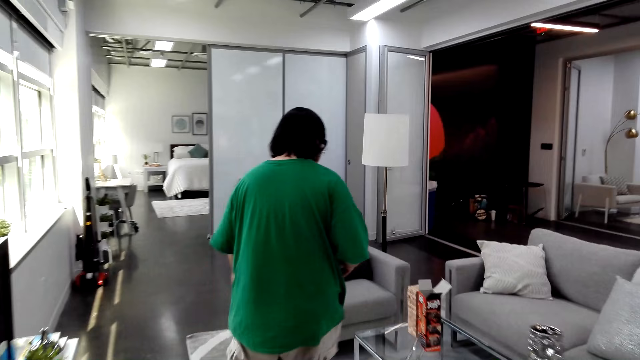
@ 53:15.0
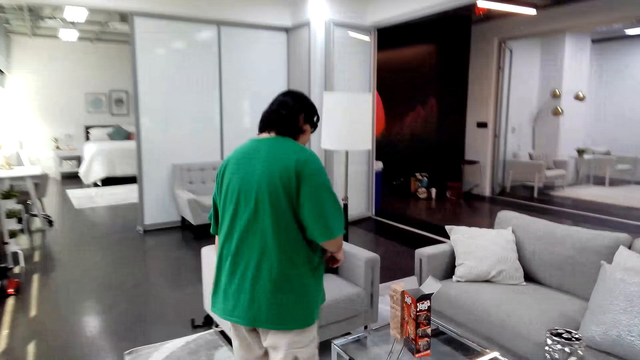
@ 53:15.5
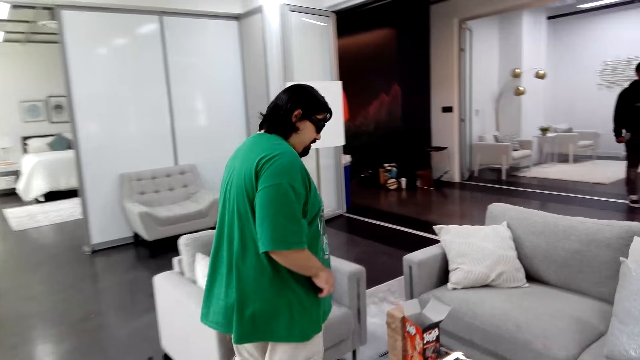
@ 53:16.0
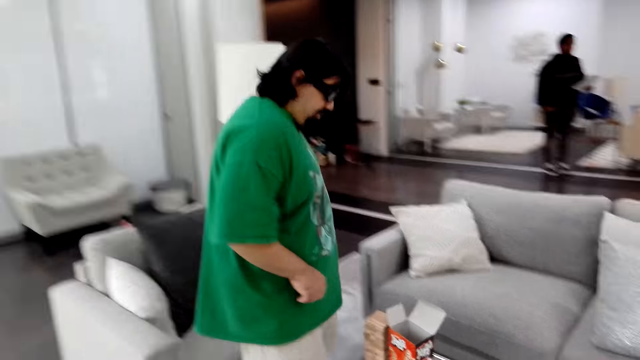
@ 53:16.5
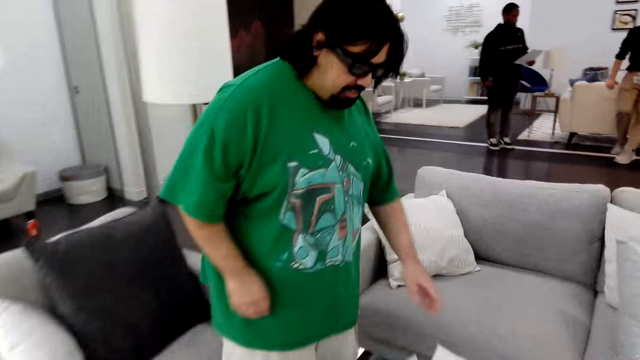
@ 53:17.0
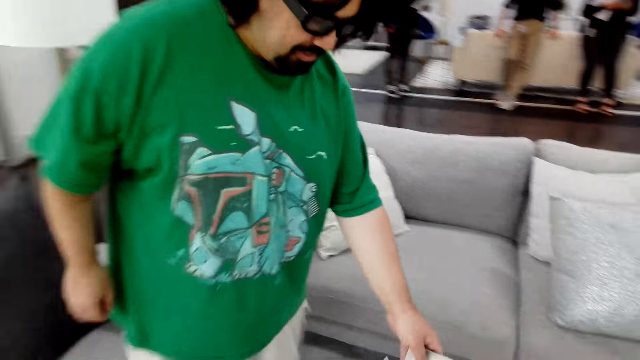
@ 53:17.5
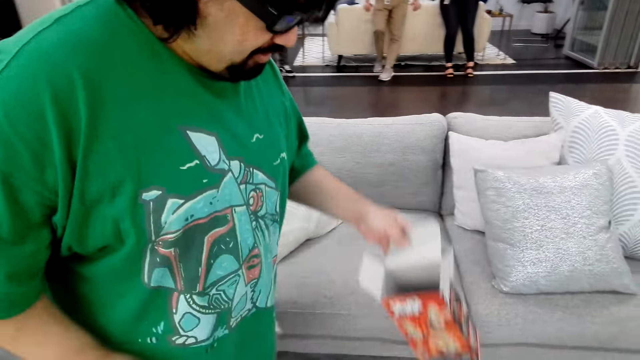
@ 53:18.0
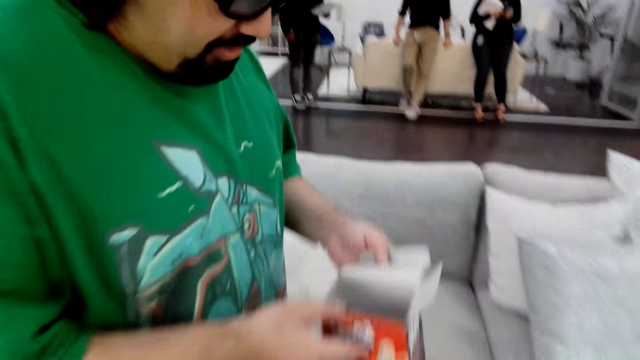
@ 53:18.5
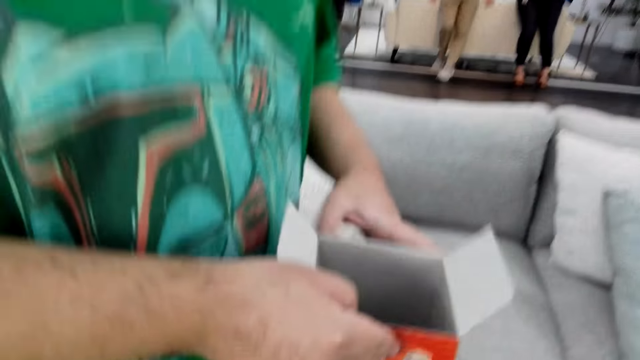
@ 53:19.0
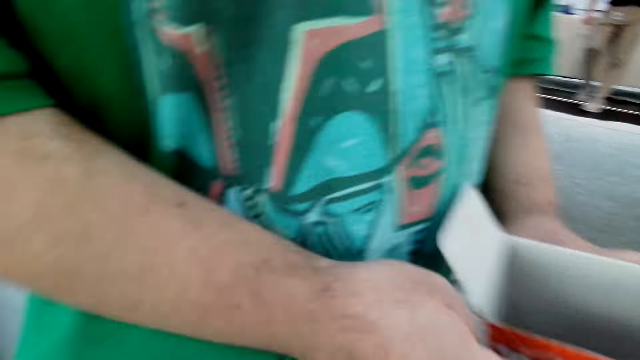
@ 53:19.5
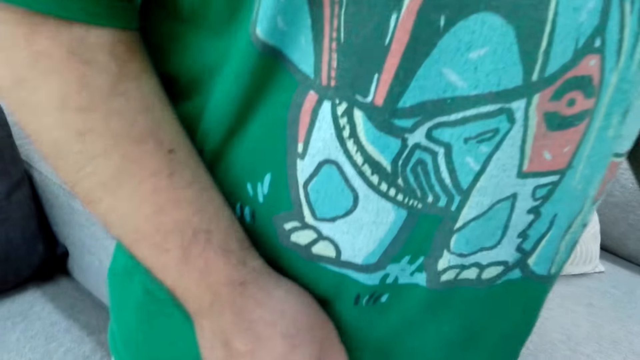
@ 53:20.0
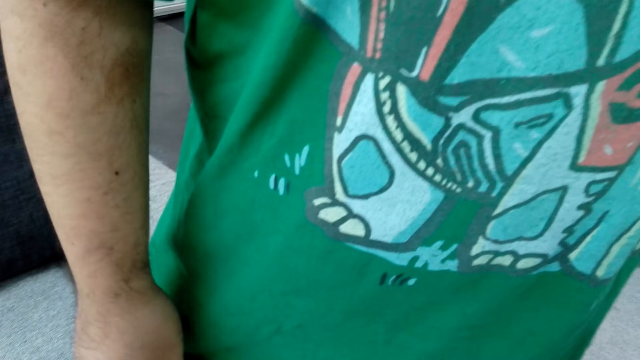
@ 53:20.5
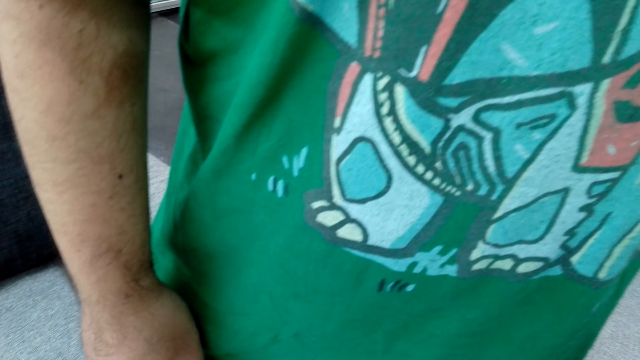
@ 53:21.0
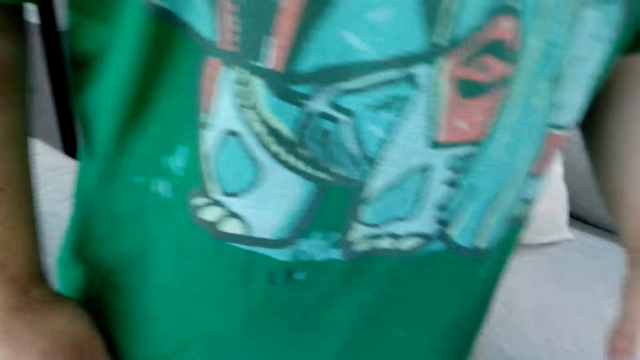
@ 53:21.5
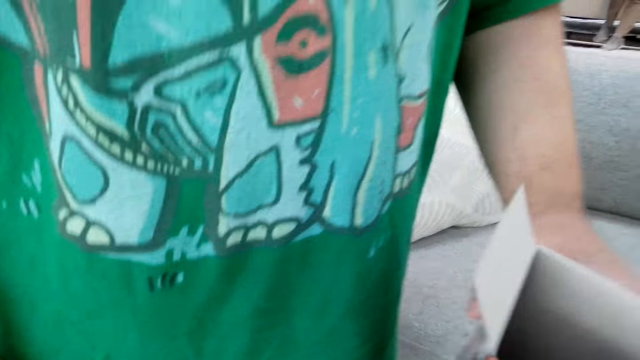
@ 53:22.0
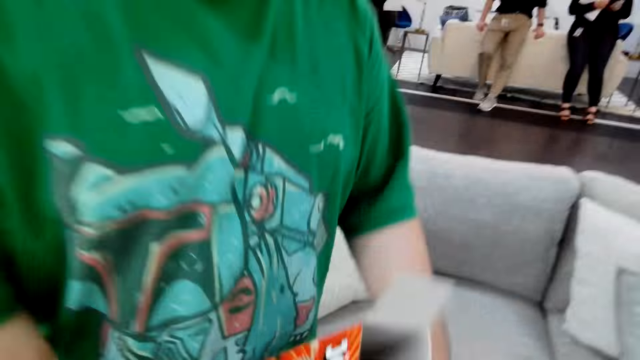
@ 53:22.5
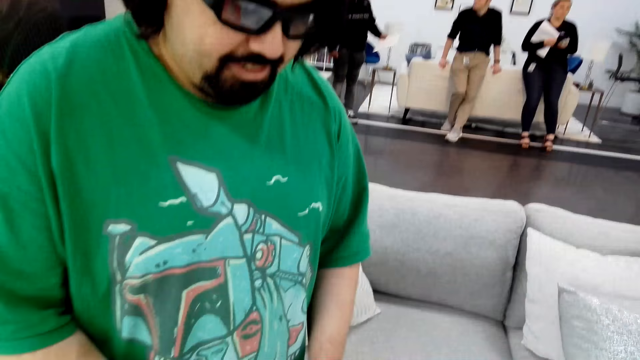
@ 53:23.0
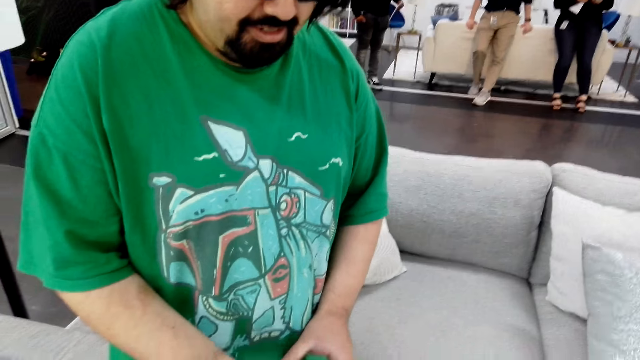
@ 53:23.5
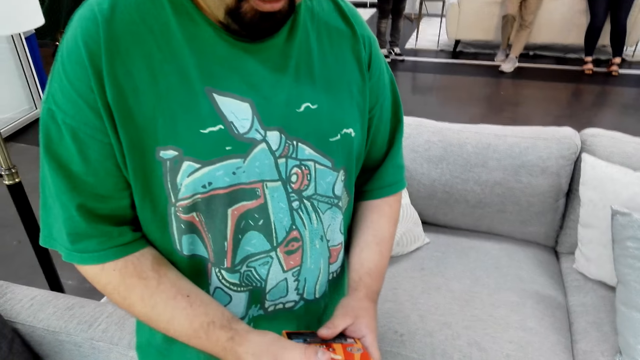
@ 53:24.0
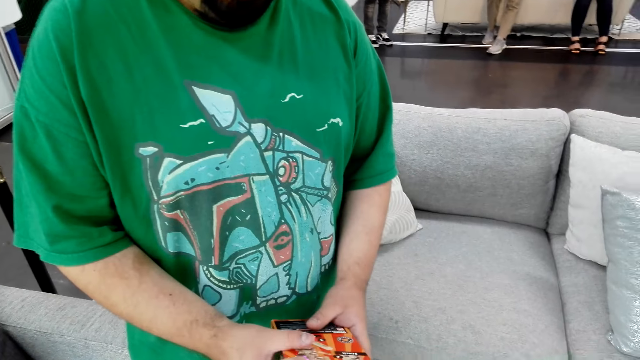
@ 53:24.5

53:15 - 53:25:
The man talks. The camera wearer talks. The man talks. The man holds a box of the board game with his left hand. The man takes the jenga box from the table.

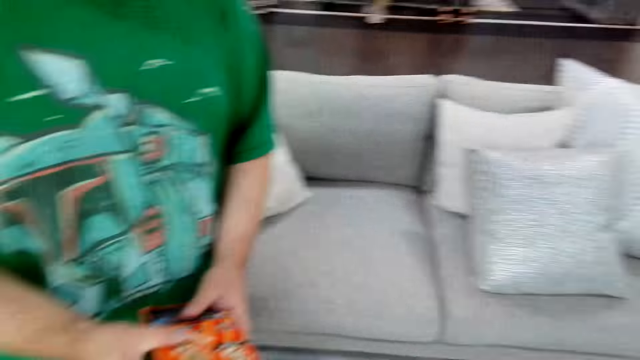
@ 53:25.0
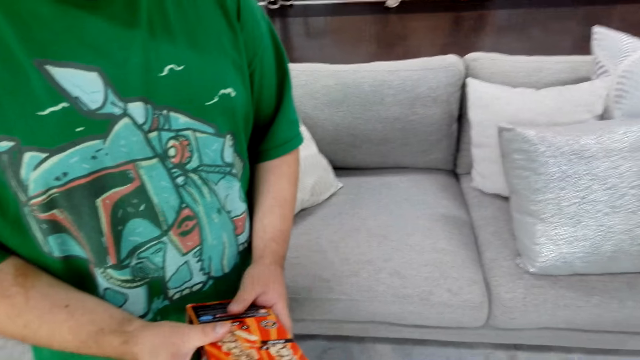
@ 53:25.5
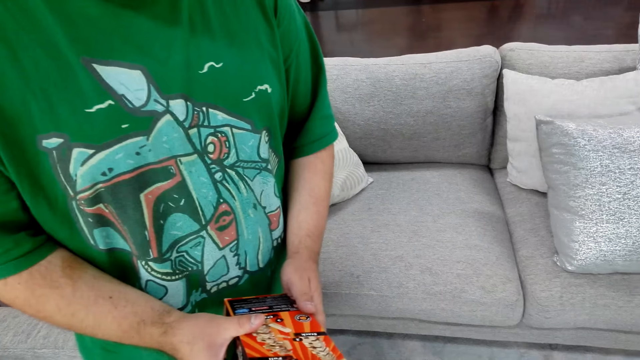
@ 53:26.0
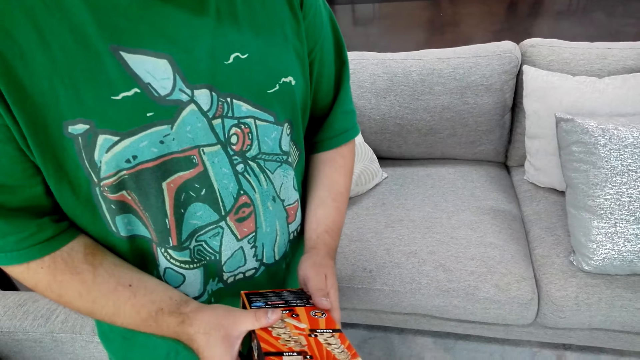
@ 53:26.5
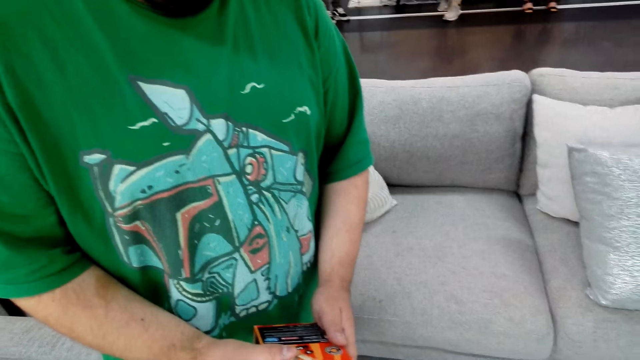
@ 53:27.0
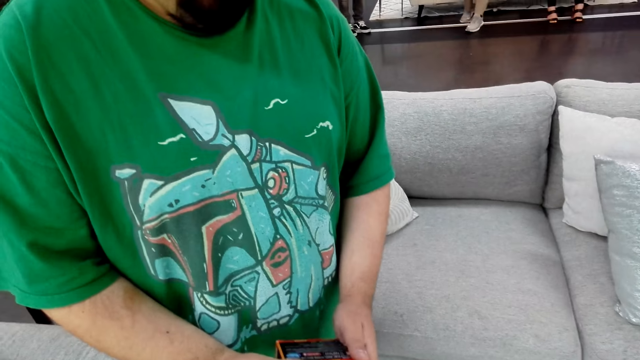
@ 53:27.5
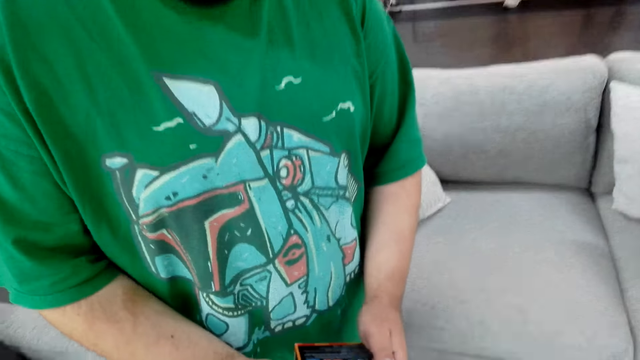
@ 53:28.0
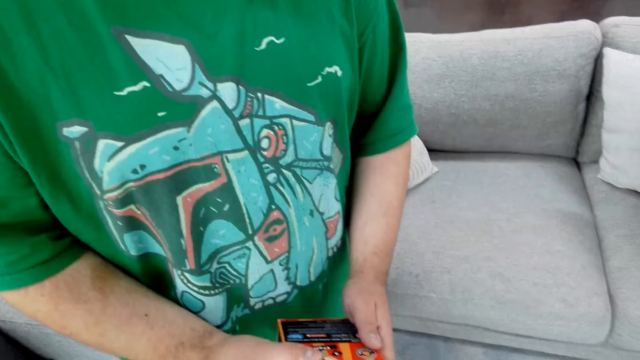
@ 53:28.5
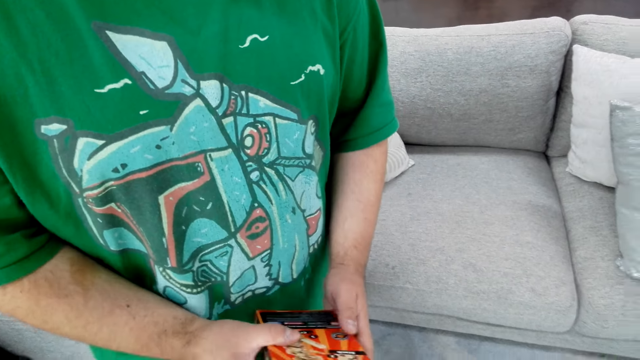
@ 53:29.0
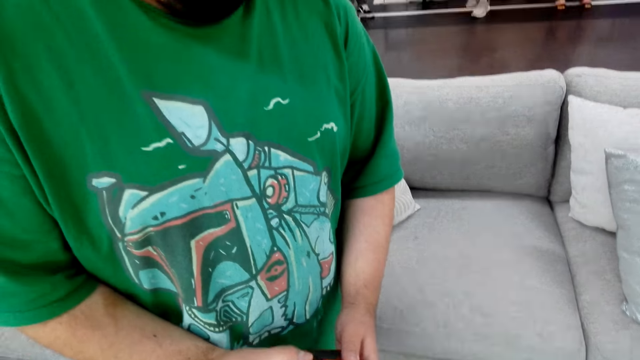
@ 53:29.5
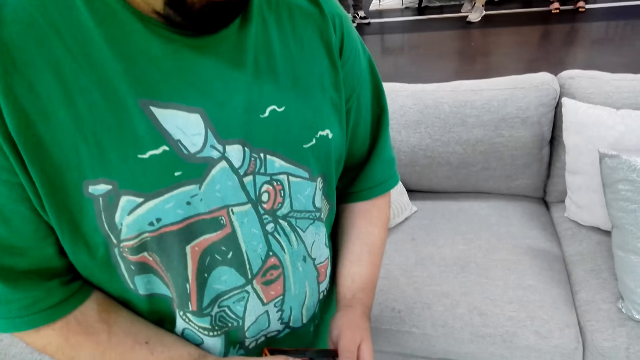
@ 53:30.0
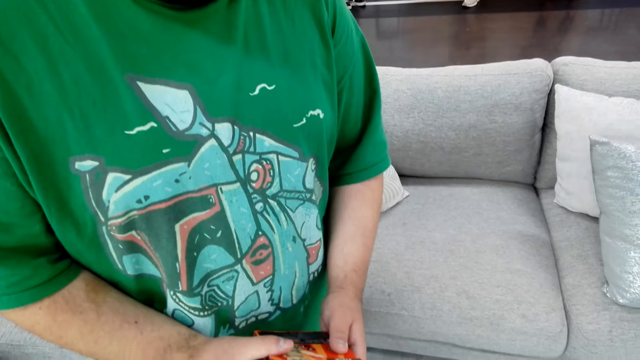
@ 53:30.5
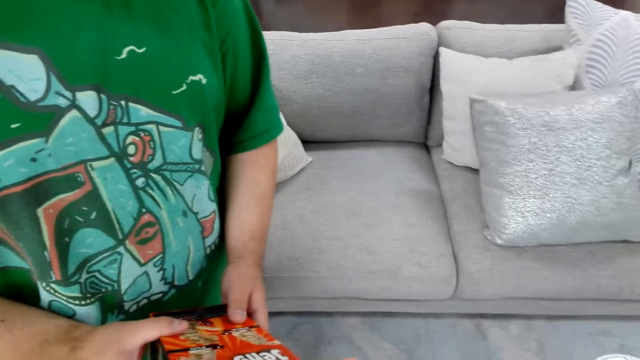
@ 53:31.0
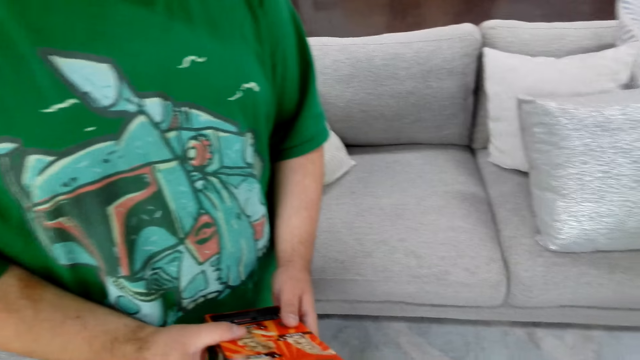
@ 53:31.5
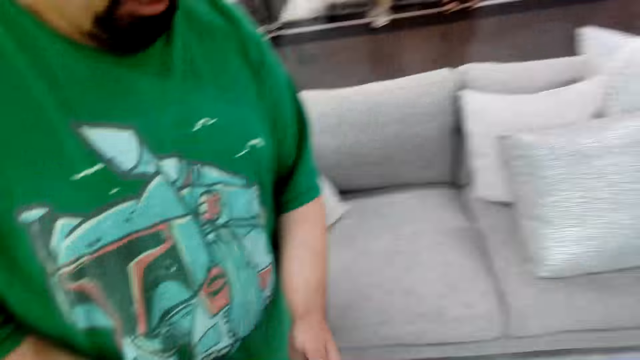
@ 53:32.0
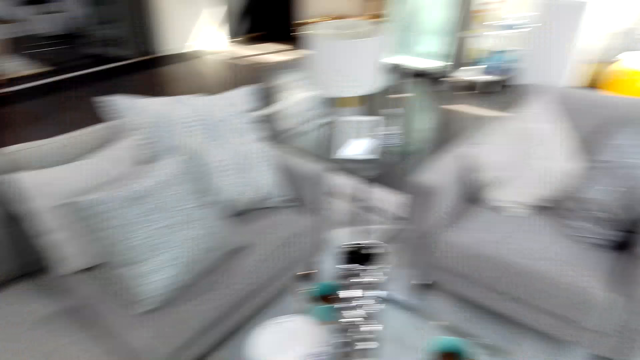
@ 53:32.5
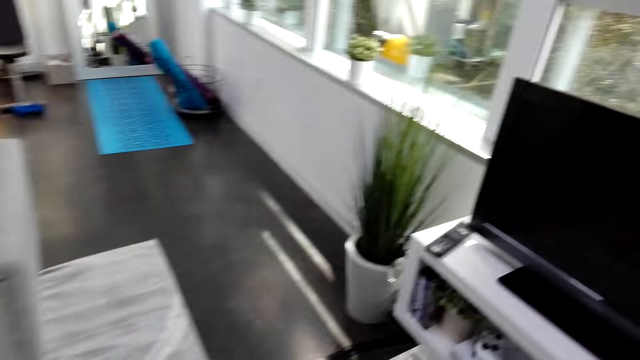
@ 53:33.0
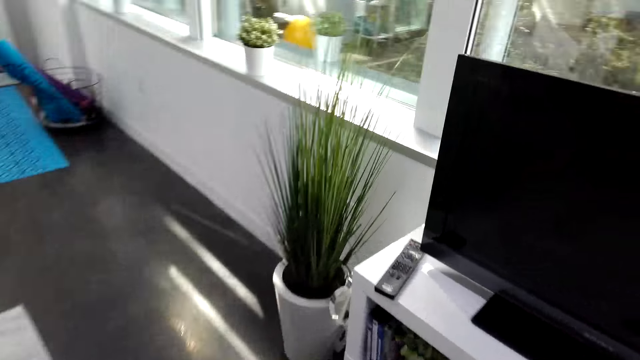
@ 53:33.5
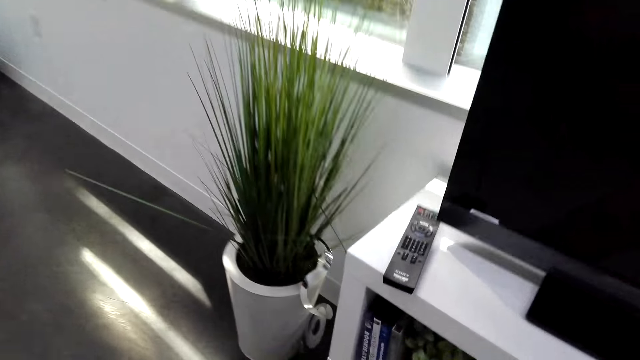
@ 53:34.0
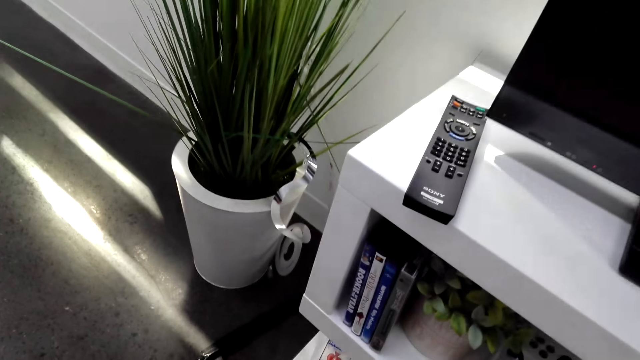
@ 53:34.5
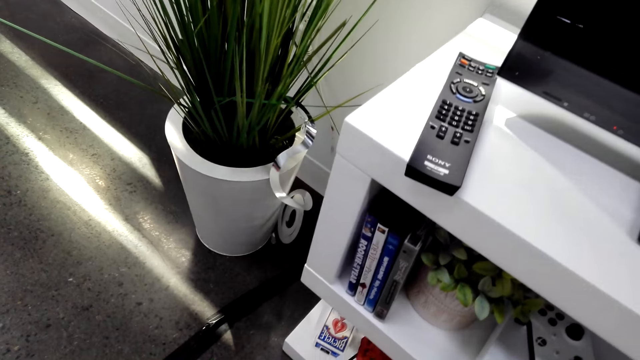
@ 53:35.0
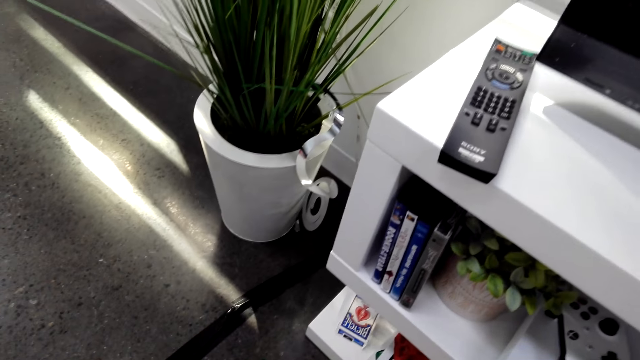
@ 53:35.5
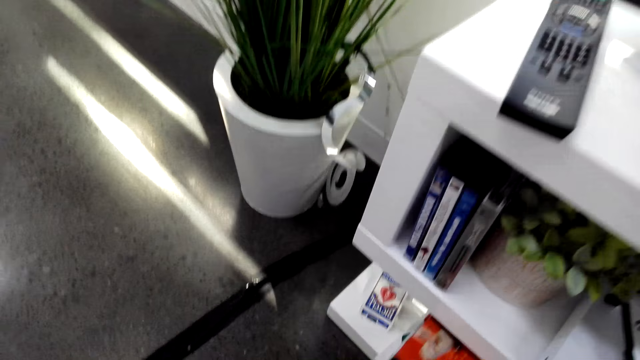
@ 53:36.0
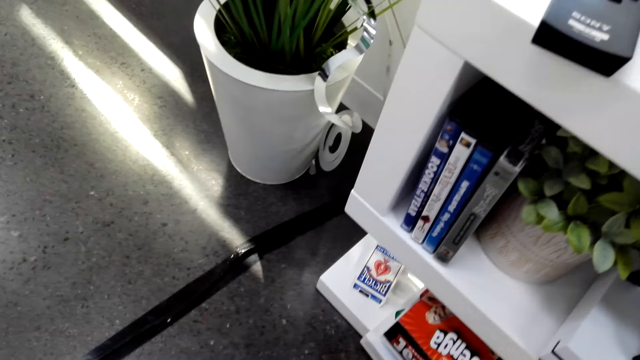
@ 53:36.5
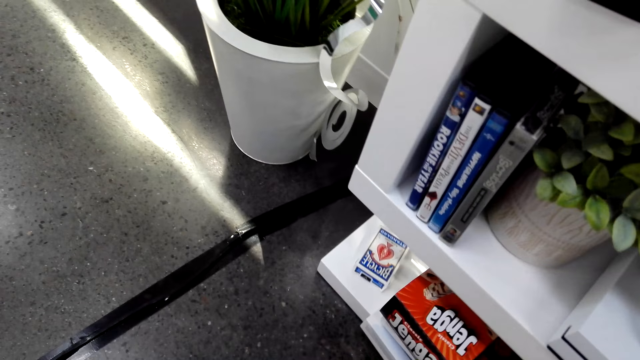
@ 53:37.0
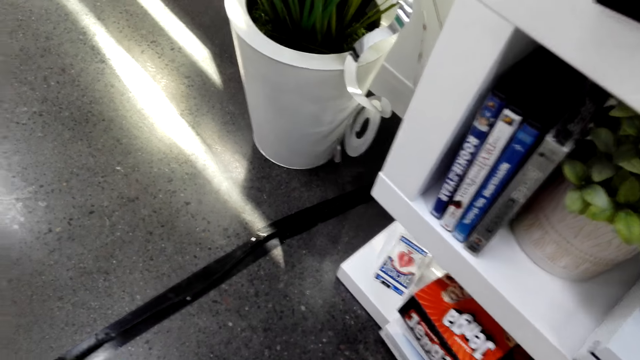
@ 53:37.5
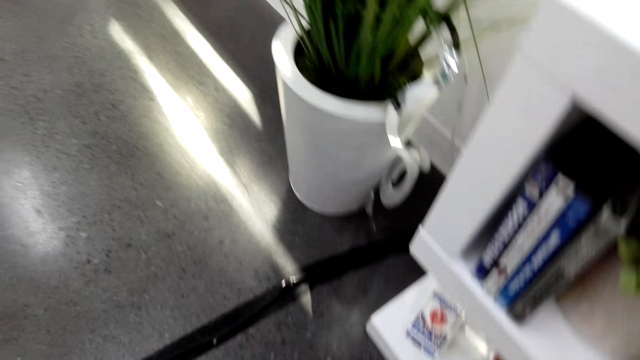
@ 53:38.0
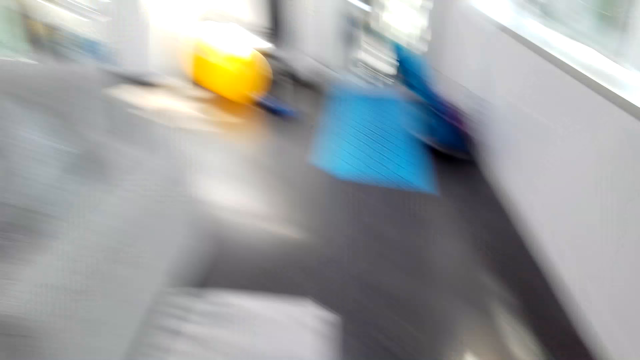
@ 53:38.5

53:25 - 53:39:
The camera wearer talks. The man stares at the box of the board game. The man talks. The camera wearer talks. The man talks. The camera wearer walks. They put the jenga box in the TV stand, on the shelf. The man talks.
